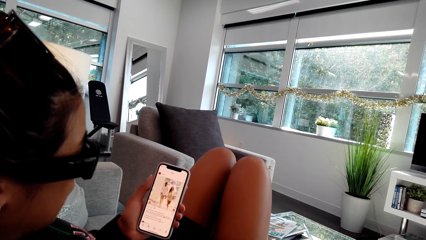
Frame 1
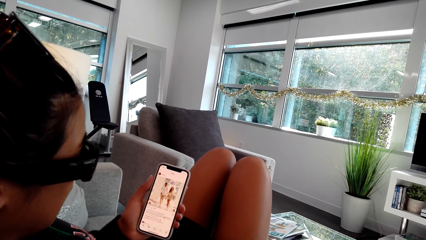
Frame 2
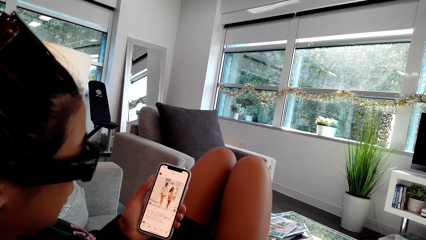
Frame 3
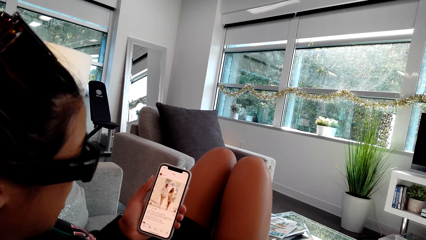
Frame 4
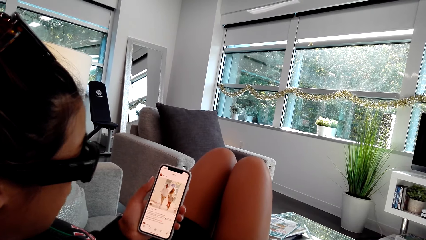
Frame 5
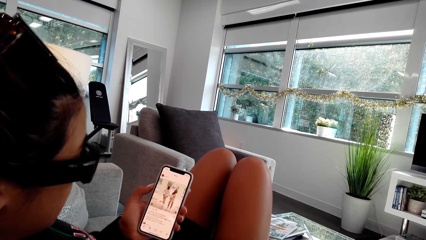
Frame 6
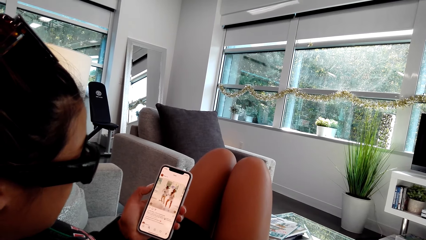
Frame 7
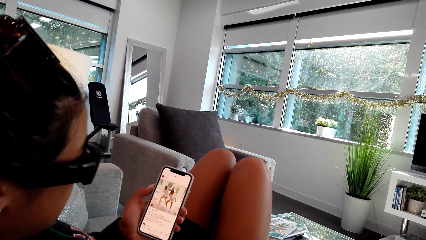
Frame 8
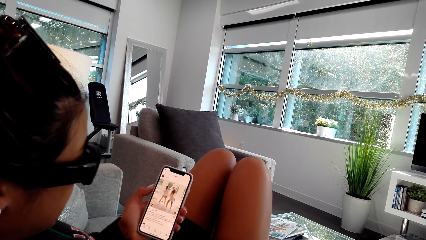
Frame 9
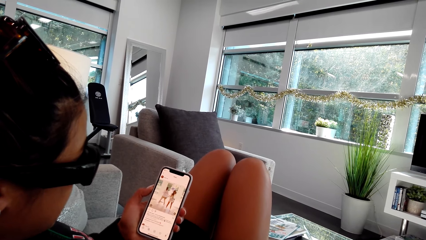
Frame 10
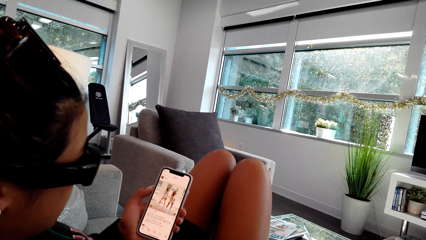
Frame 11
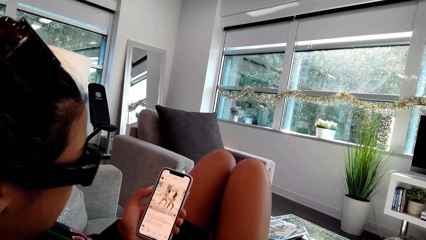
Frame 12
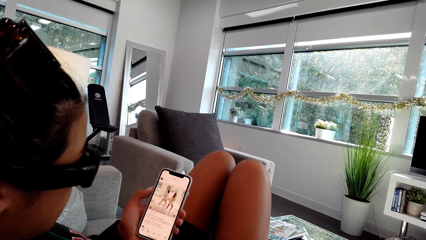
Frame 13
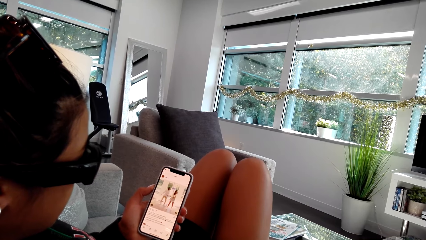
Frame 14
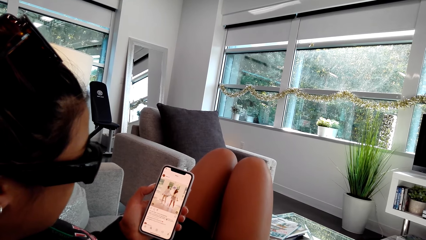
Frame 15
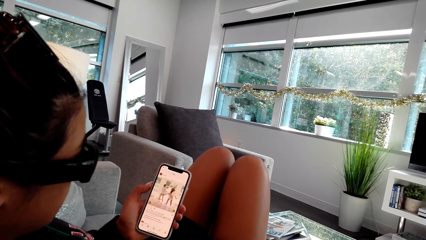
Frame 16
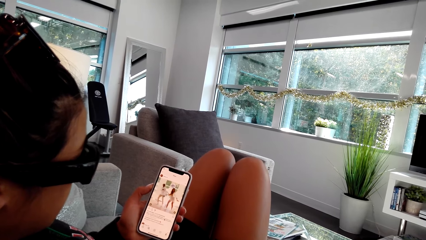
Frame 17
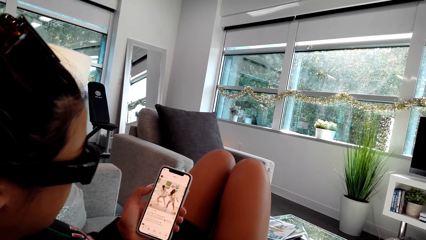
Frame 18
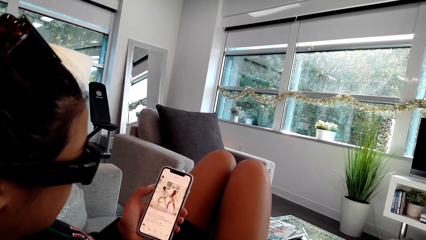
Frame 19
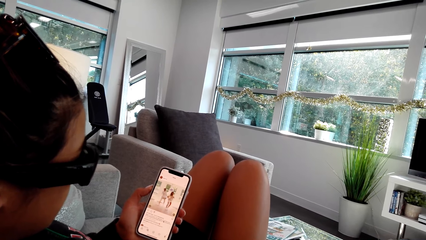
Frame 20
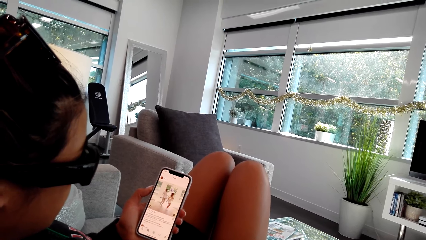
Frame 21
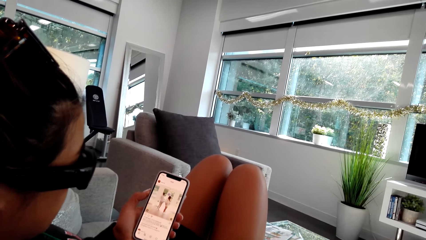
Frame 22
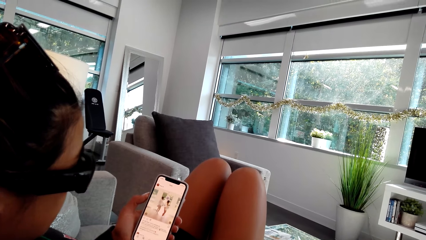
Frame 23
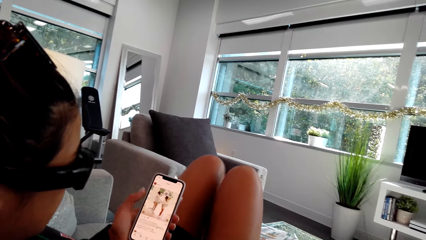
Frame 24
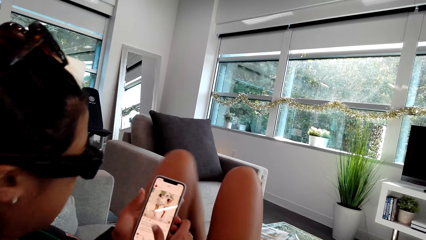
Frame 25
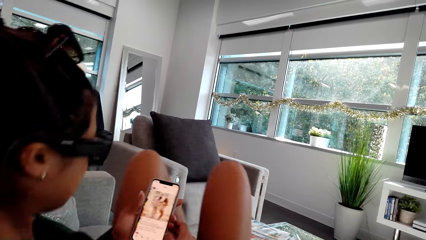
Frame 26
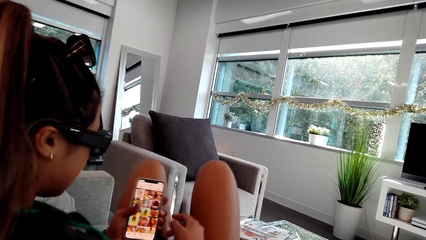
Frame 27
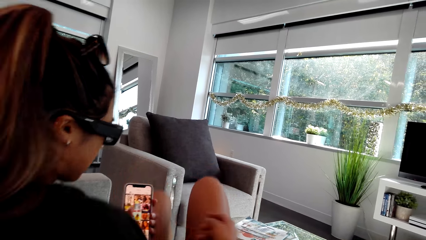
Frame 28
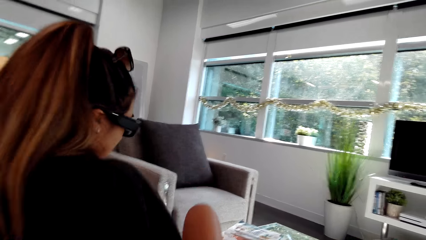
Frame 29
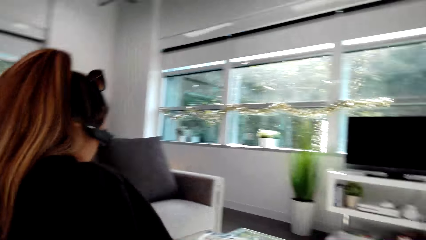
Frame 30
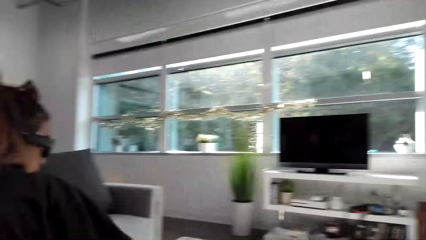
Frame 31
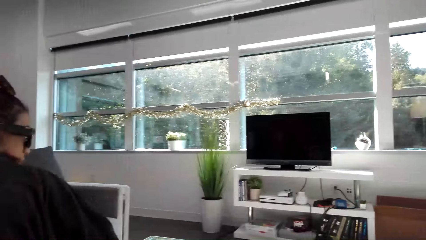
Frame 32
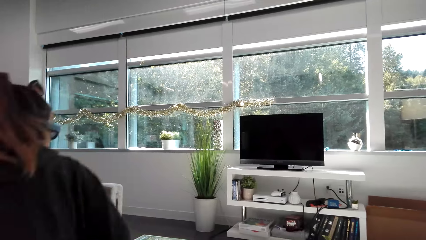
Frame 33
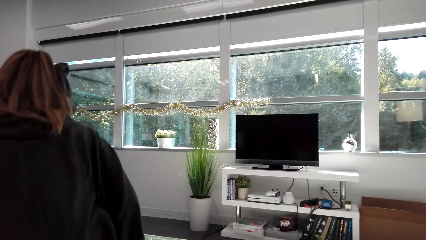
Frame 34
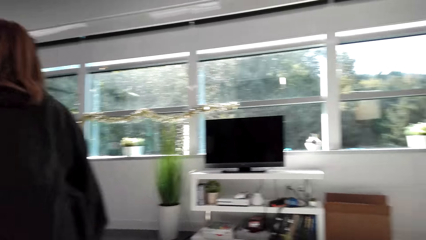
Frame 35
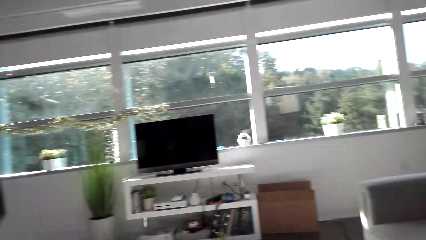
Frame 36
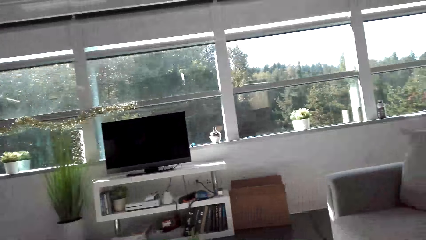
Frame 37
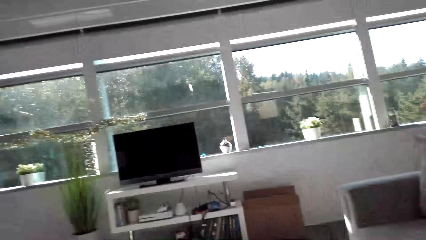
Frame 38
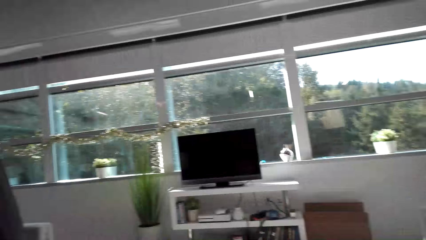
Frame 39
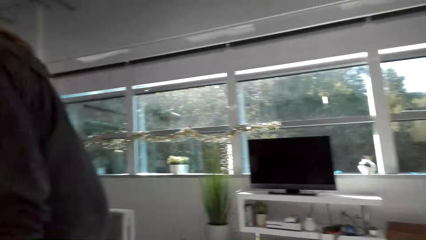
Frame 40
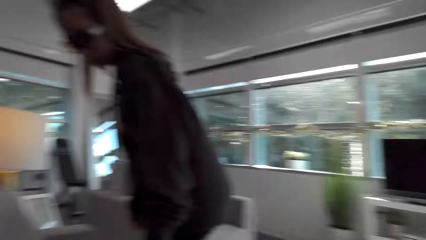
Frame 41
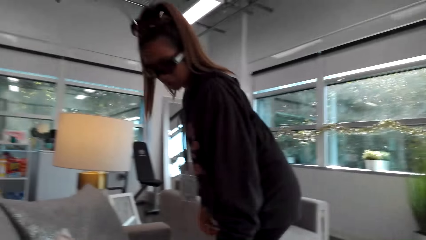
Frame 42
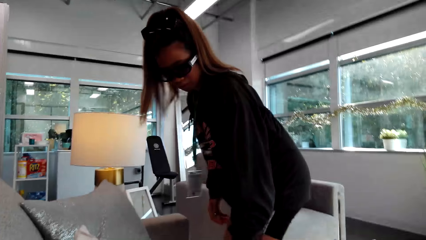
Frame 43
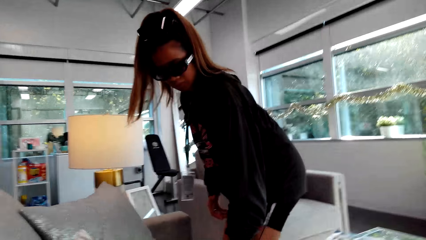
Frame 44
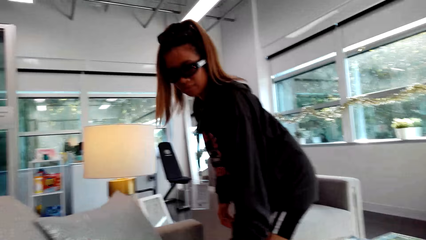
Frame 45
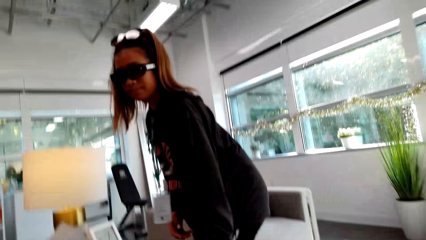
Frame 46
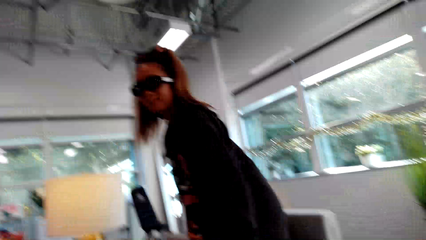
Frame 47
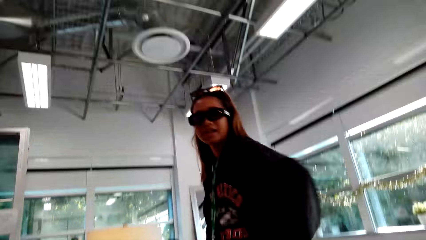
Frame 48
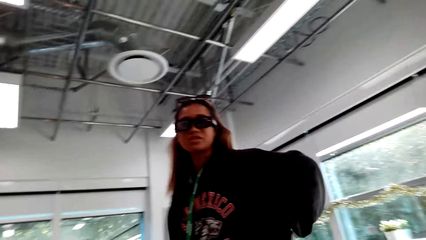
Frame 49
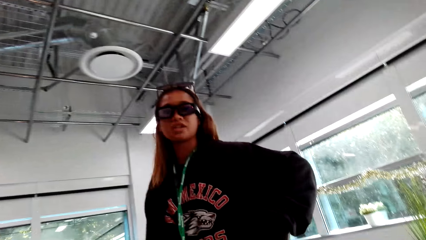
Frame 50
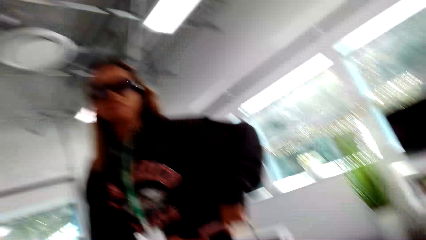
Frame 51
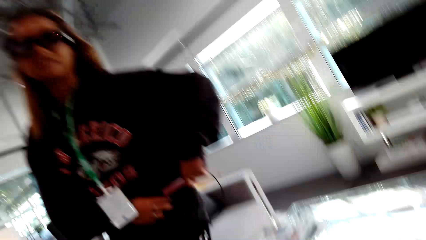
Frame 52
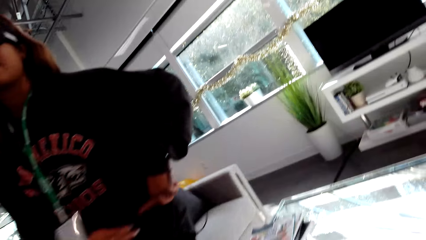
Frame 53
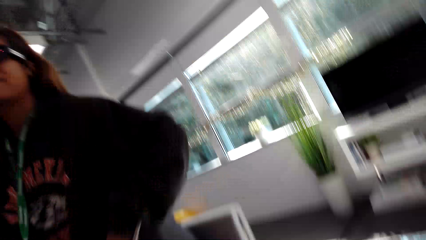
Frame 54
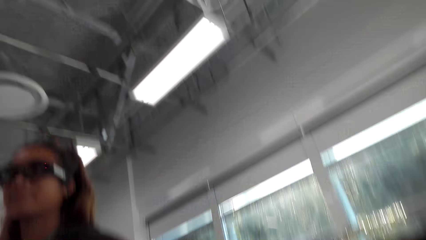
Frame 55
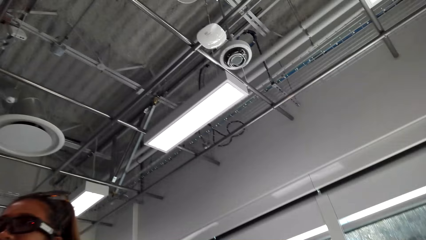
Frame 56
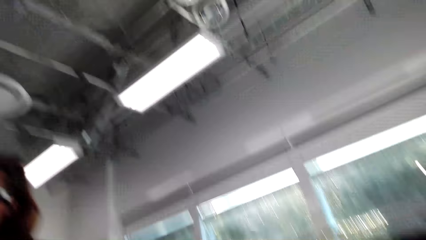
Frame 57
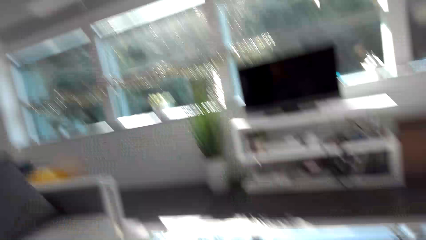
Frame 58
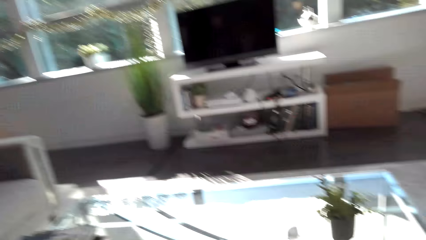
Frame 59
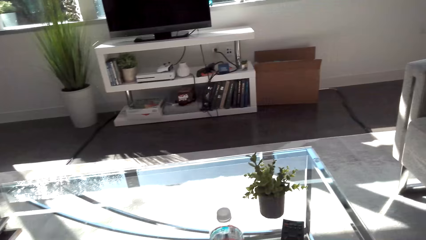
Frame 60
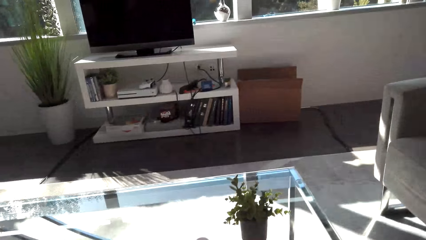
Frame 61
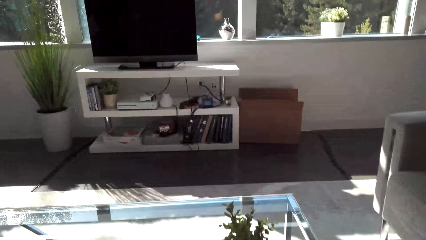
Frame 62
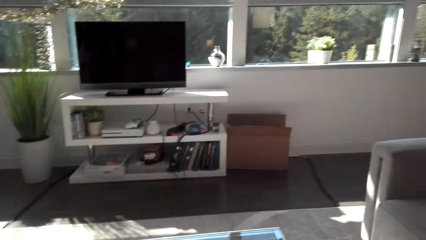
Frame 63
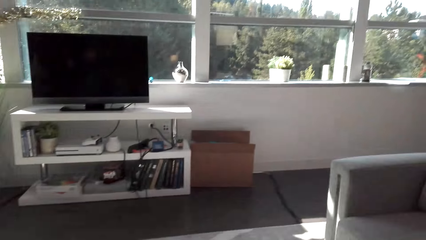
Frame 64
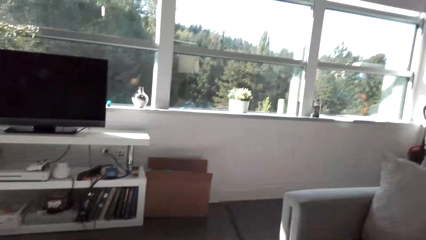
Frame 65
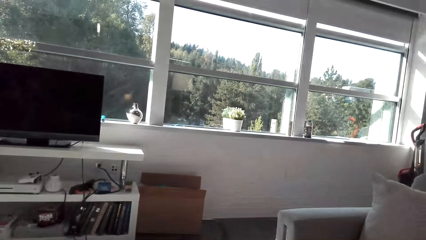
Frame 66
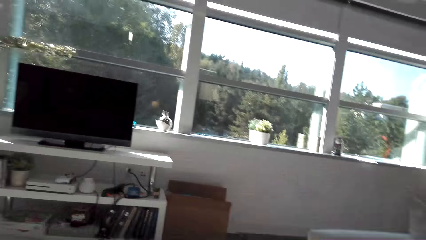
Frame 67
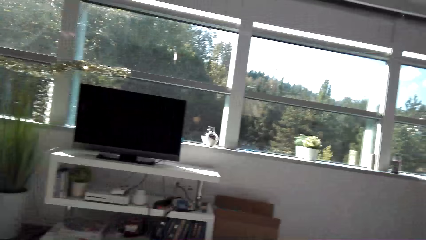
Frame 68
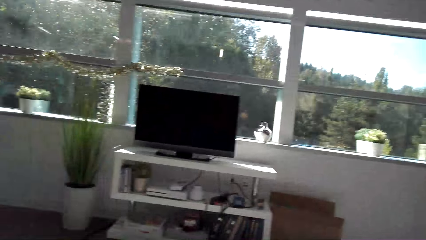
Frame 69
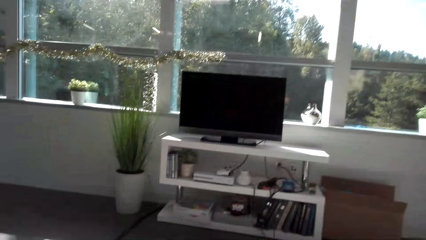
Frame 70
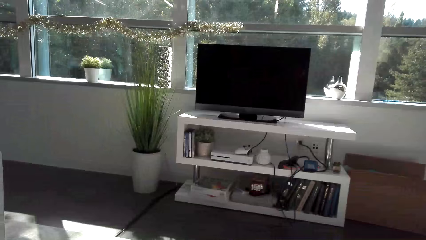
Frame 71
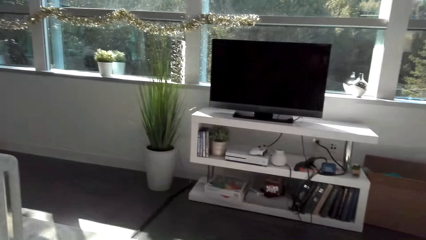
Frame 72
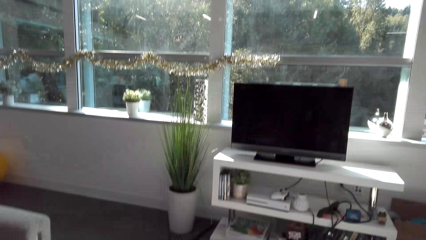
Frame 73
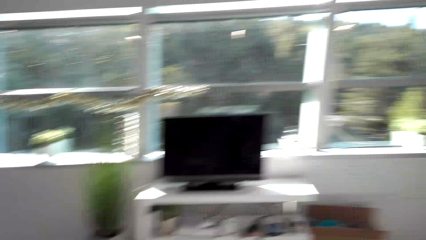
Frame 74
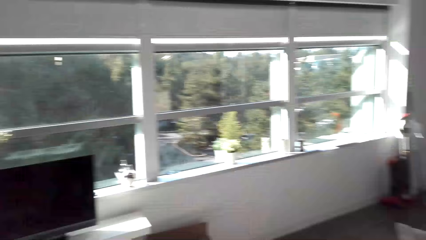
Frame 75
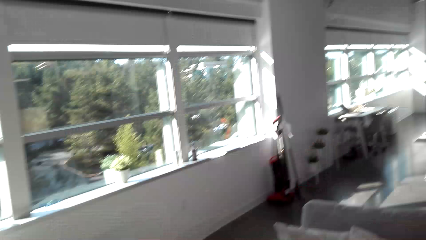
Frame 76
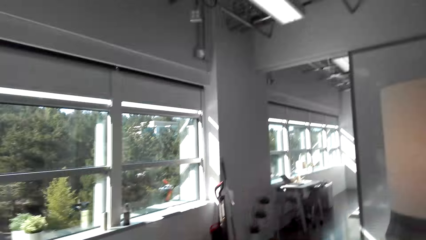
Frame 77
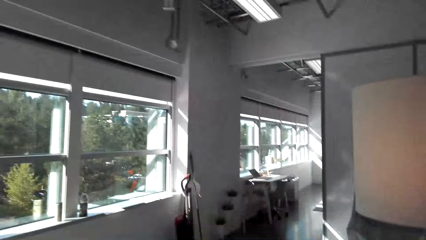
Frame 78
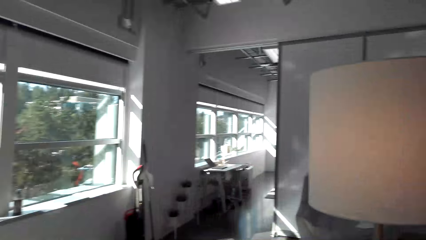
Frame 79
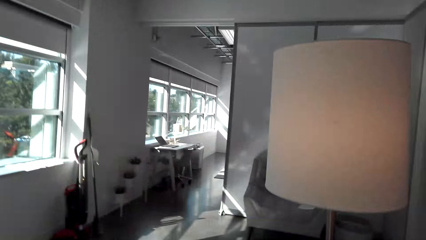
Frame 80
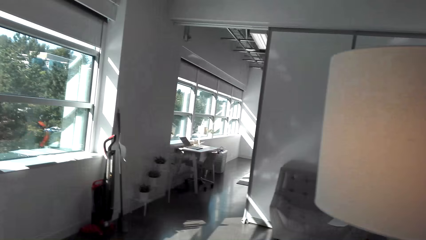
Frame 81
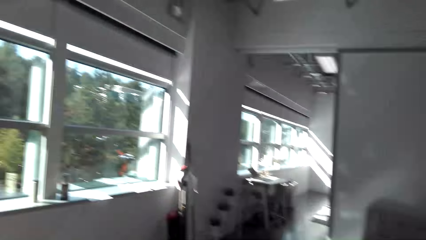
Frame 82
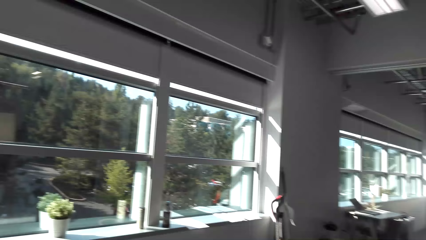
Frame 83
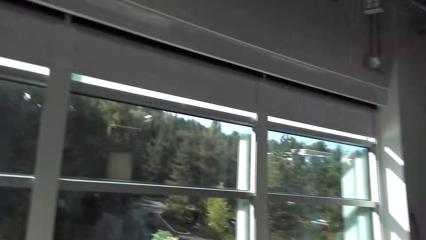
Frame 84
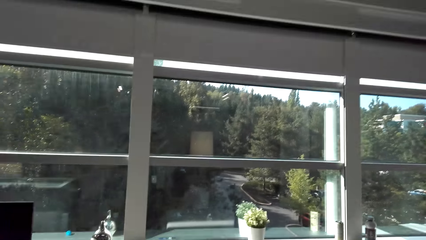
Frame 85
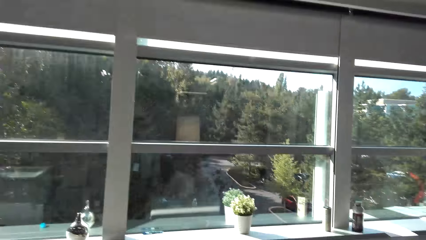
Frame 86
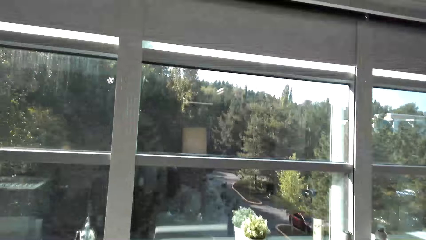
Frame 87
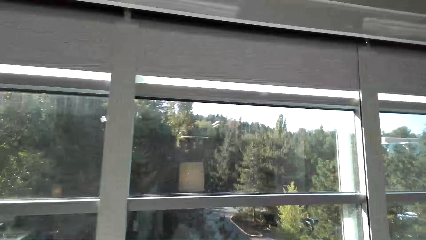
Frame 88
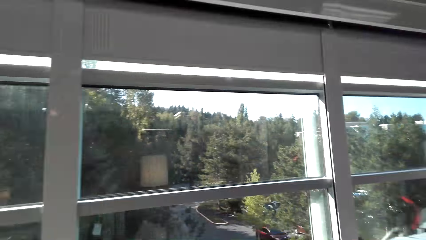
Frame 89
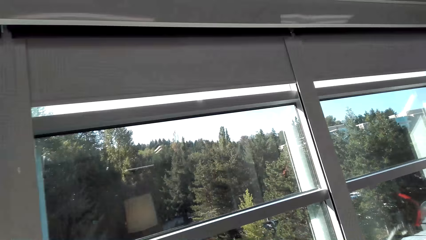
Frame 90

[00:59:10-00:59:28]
A woman stands up. The woman walks away. The woman adjusts her shorts. The woman talks to the camera wearer. The camera wearer walks in the room. They look around. They talk to the woman.
